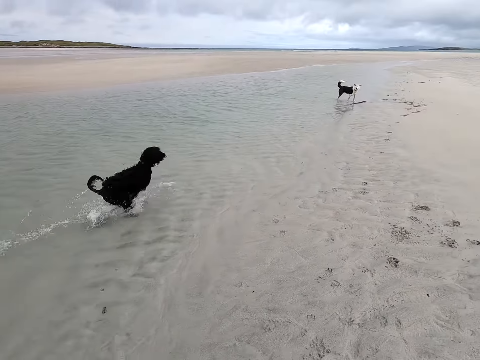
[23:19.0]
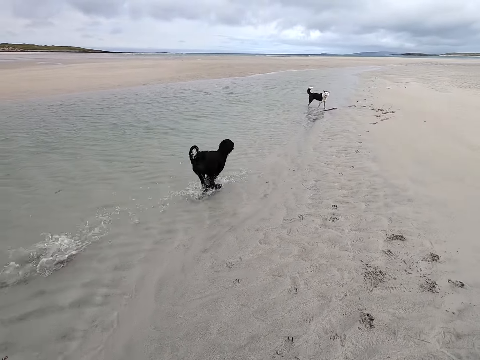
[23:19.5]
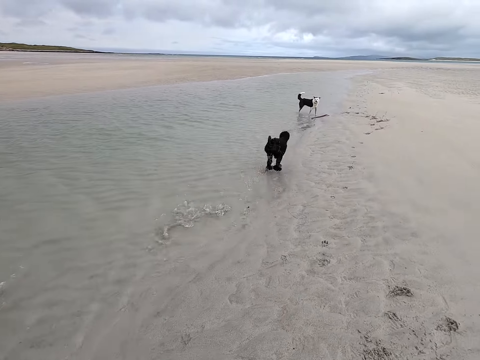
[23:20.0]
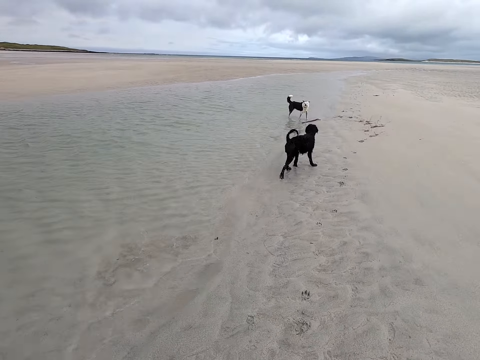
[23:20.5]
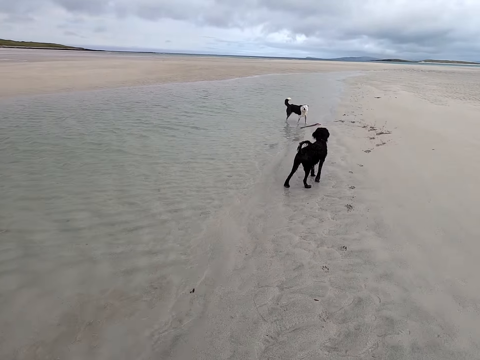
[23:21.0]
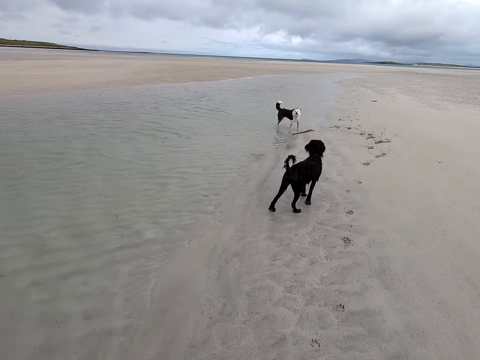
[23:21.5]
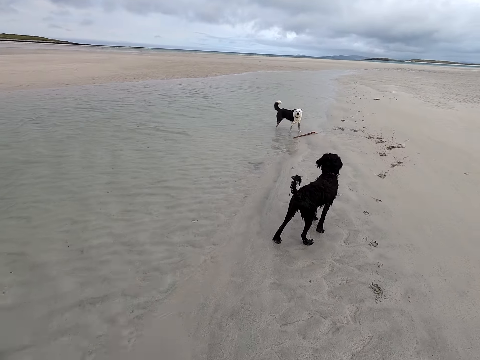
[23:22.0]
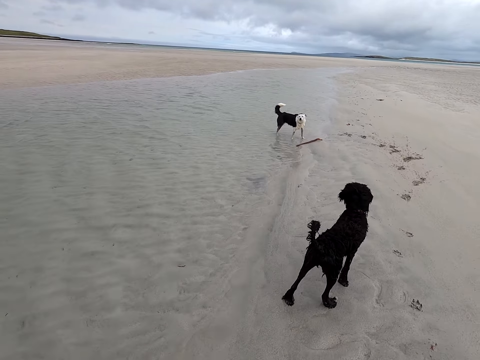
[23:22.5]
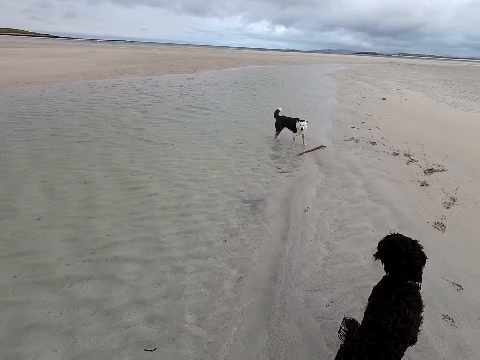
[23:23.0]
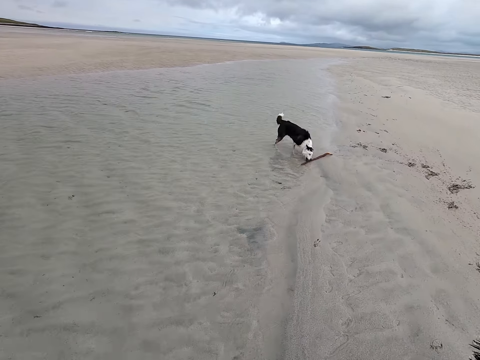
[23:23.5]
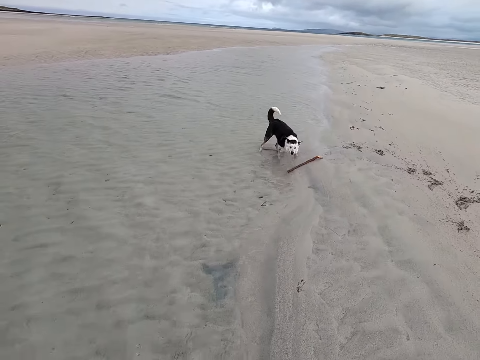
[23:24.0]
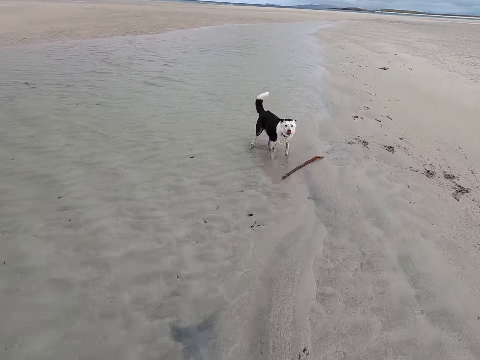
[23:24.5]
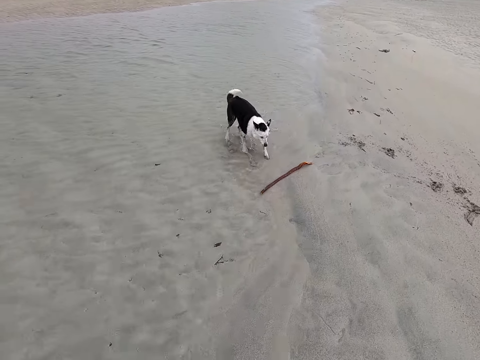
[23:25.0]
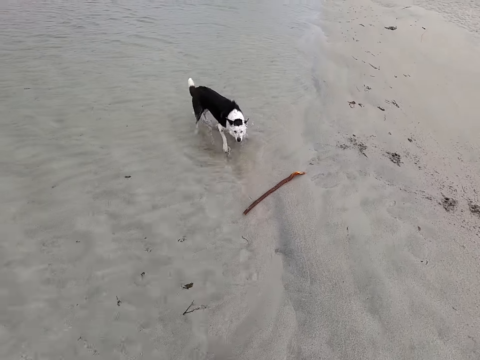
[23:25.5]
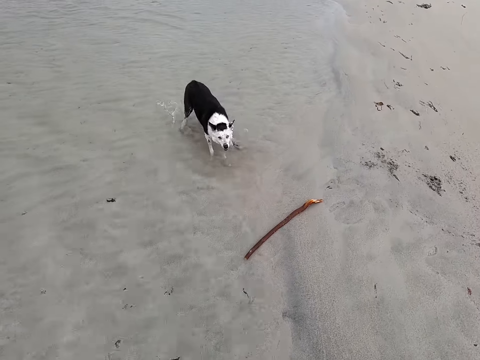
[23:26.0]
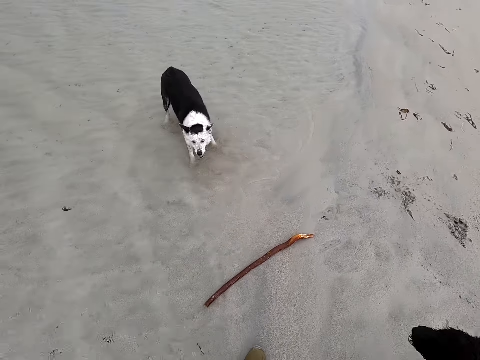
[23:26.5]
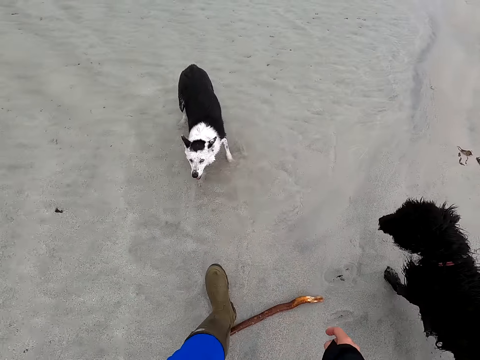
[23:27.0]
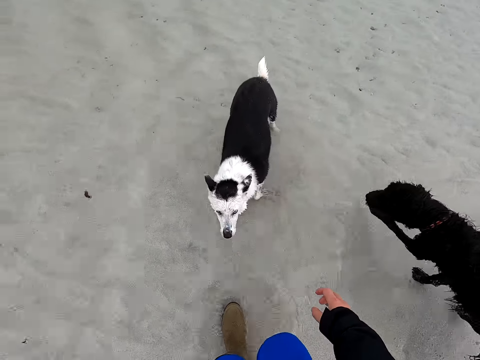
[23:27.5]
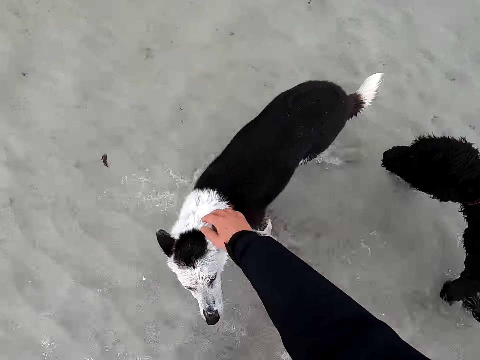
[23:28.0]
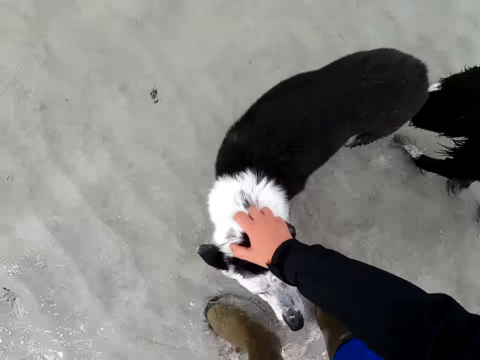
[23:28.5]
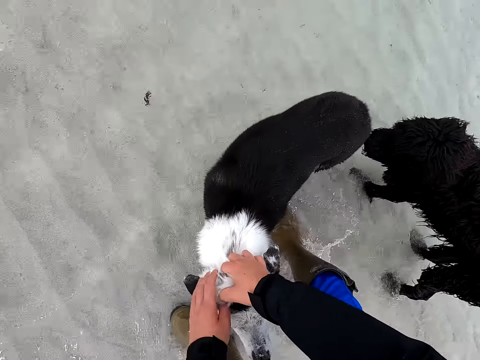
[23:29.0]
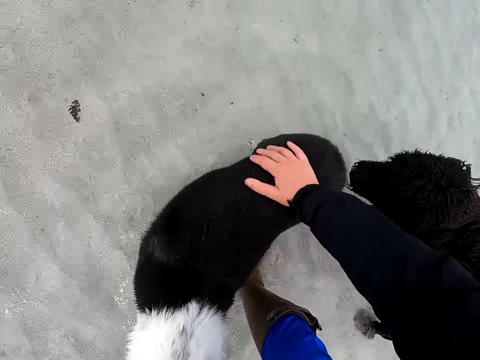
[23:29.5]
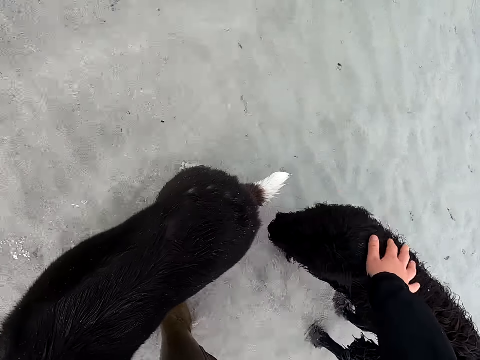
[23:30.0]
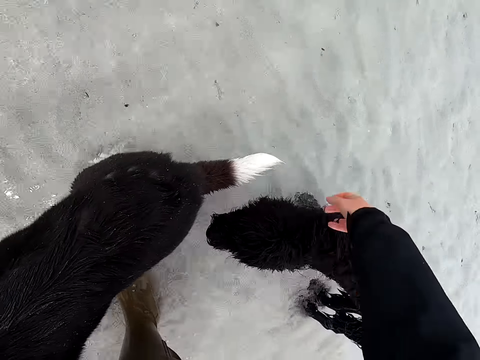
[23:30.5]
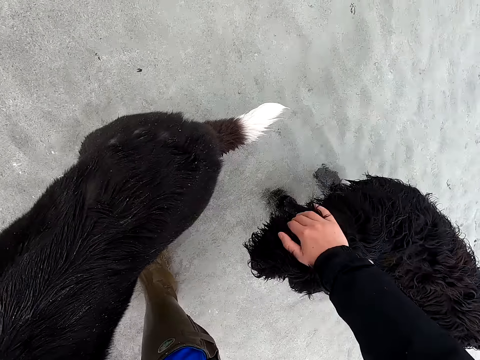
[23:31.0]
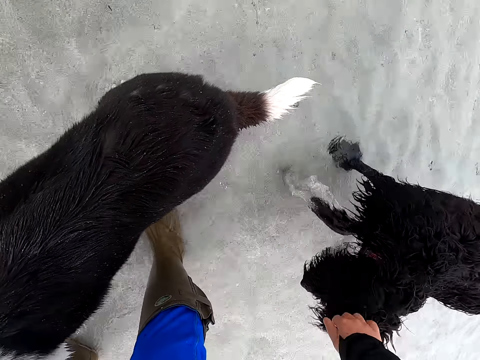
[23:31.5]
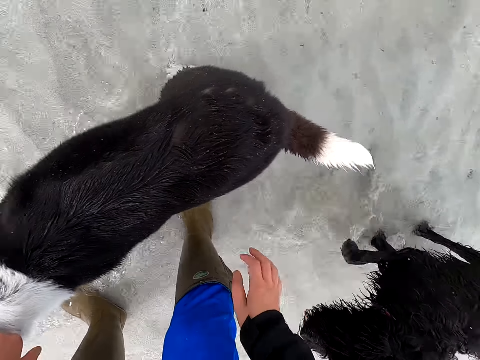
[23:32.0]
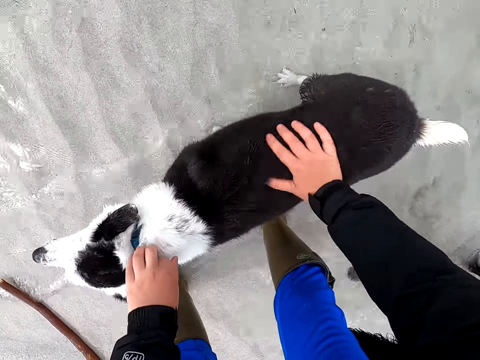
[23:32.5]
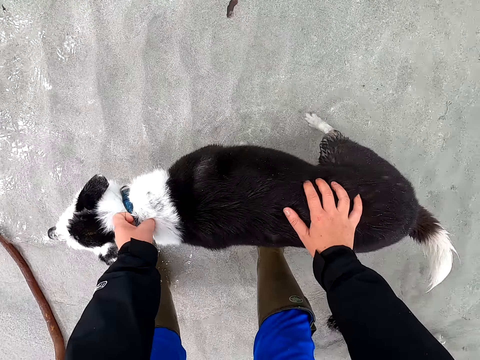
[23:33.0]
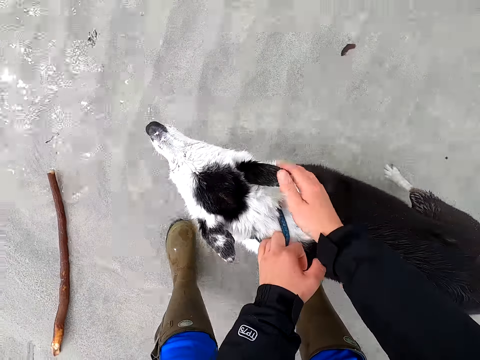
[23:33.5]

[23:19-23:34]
The camera wearer touches a dog. They hold the dog. They touch the dog. They lift a hand. They touch the dog. They touch the dog again.

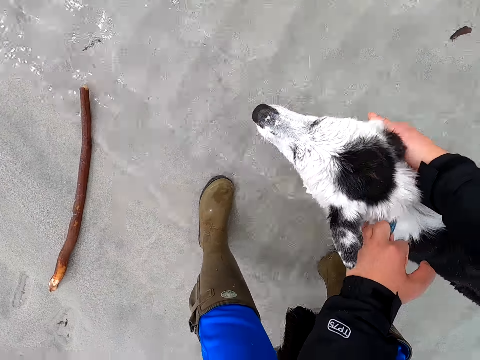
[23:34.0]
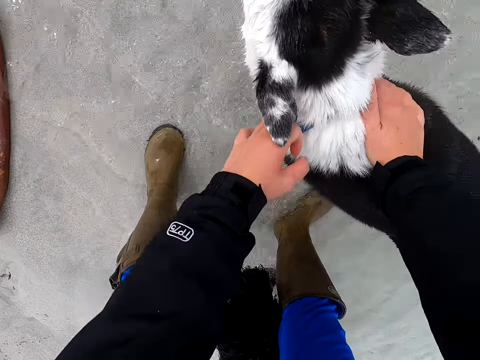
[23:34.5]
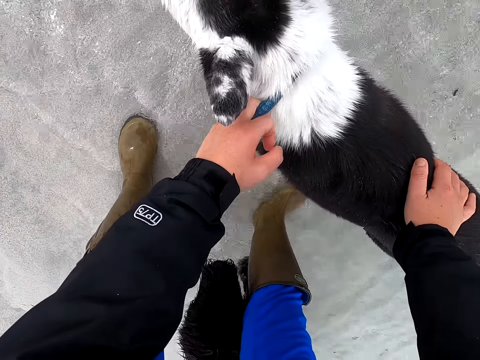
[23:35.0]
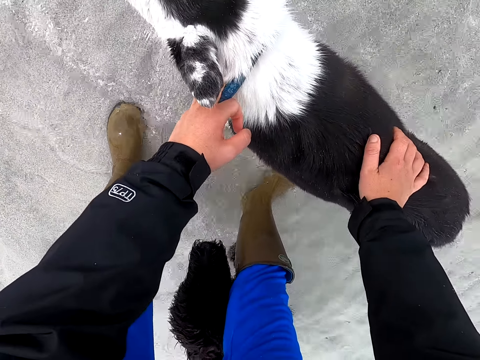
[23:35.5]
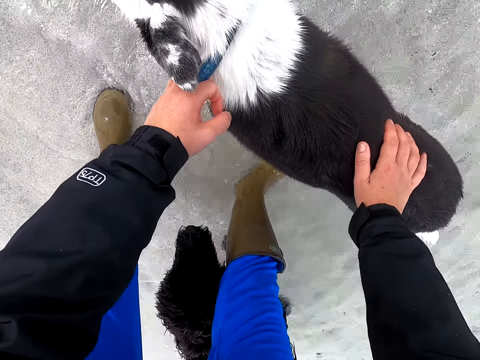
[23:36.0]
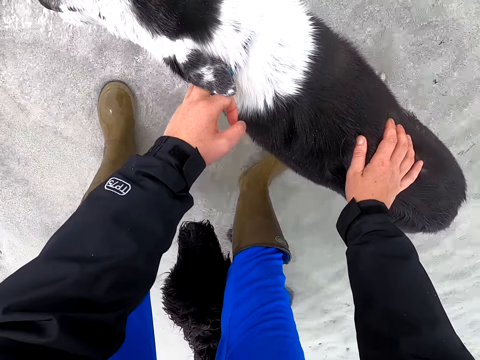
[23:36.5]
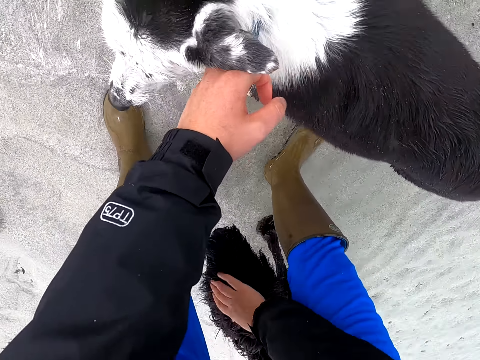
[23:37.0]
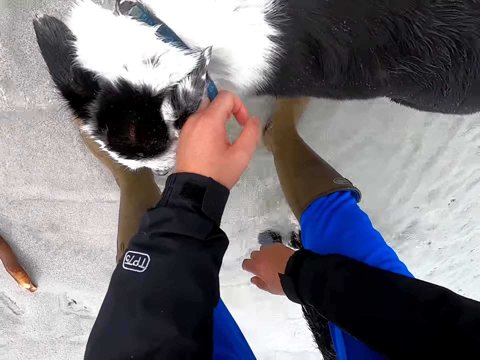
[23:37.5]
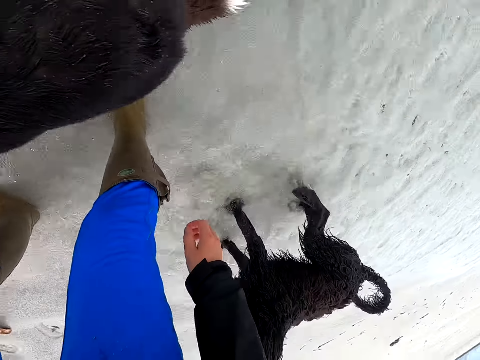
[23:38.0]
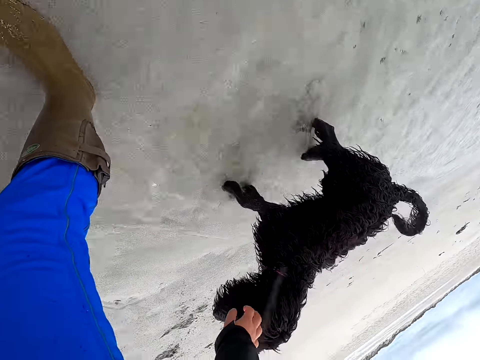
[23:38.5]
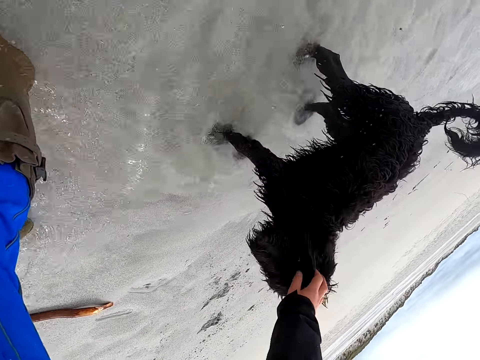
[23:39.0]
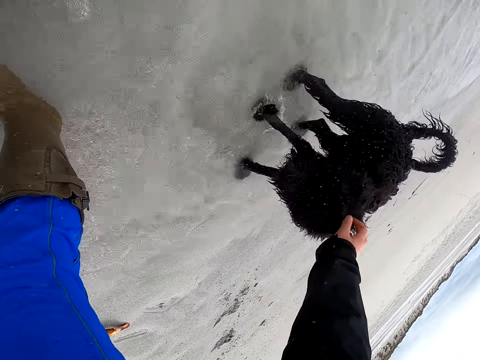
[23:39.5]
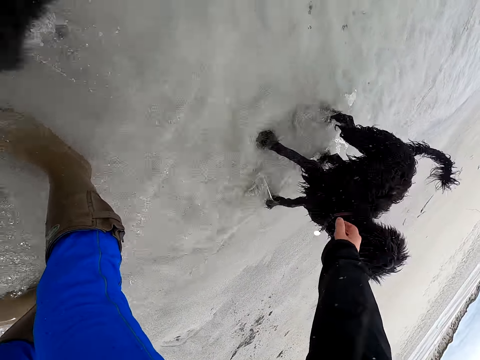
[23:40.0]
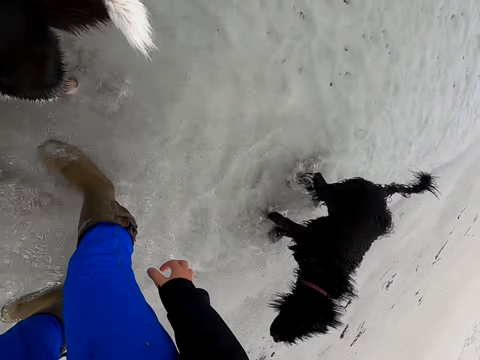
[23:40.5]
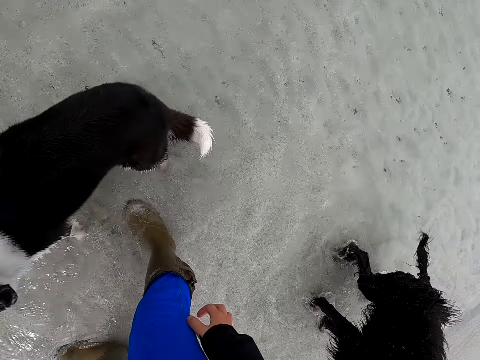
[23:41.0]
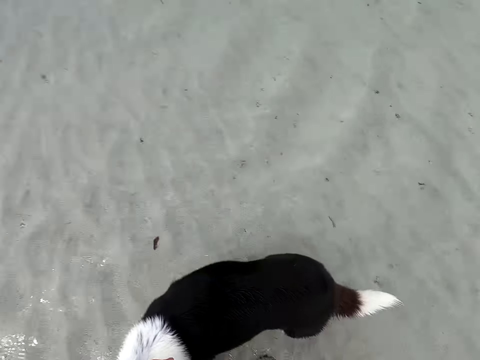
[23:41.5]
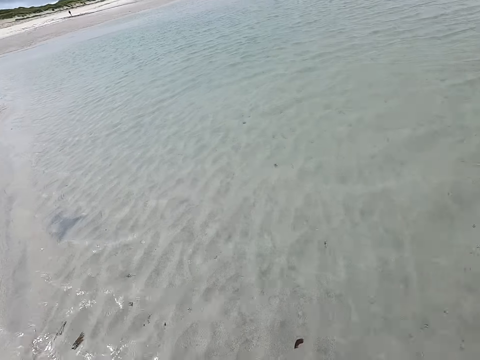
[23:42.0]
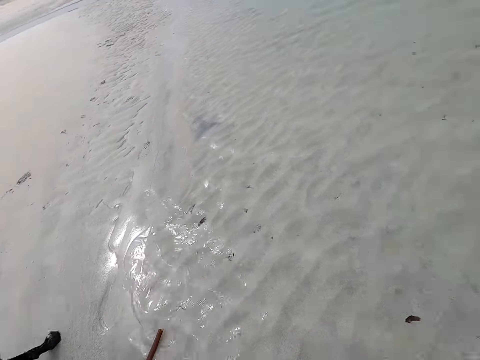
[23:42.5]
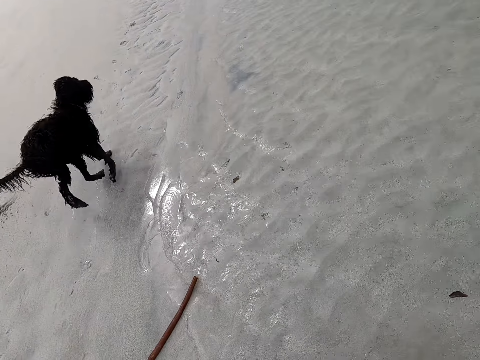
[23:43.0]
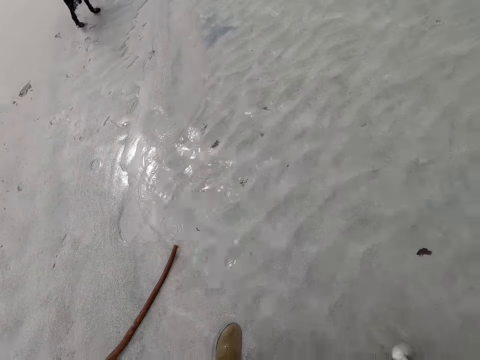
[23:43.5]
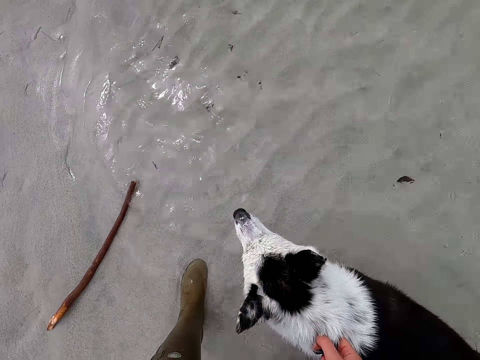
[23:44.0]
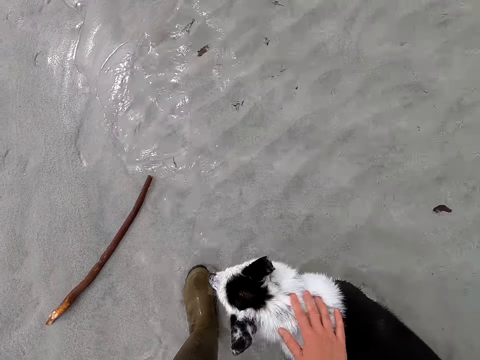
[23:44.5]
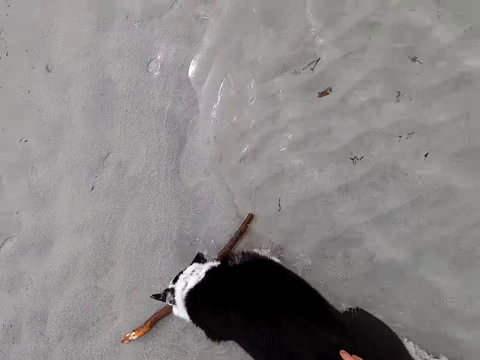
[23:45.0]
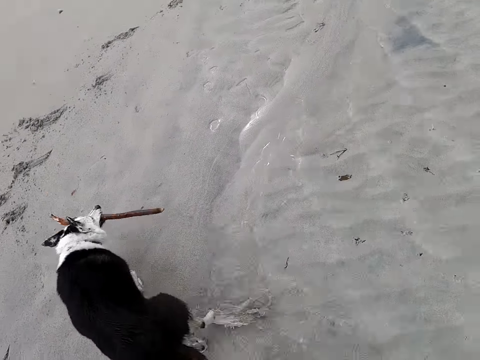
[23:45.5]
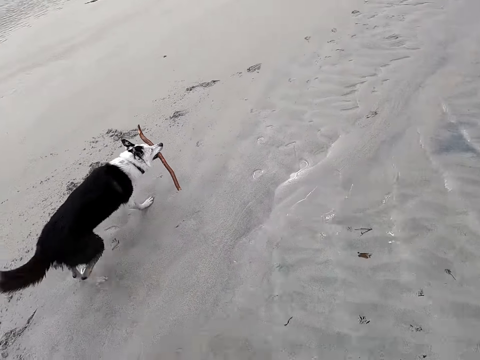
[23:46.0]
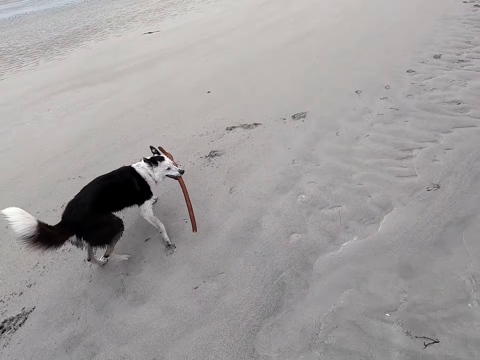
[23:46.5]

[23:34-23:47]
The camera wearer touches the dog. They touch the dog again. They look around. They touch the dog.
